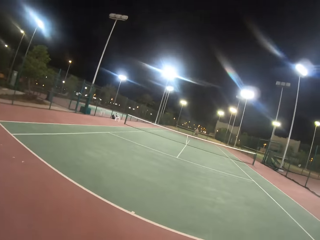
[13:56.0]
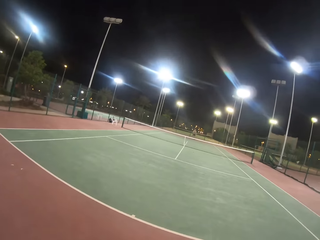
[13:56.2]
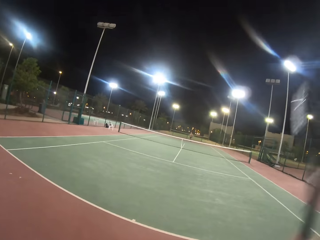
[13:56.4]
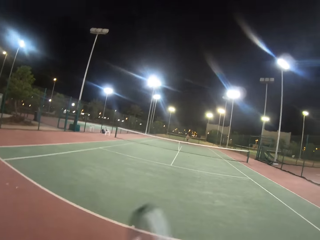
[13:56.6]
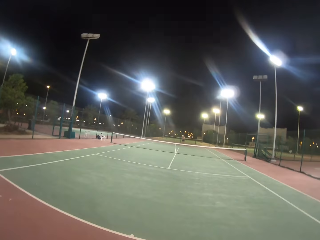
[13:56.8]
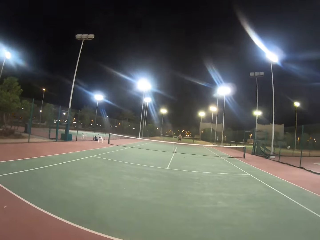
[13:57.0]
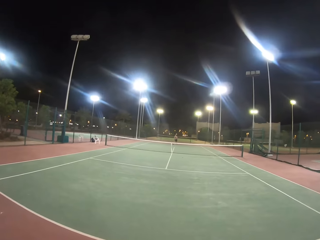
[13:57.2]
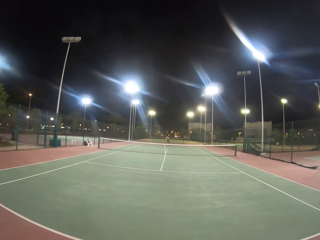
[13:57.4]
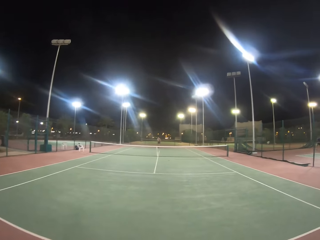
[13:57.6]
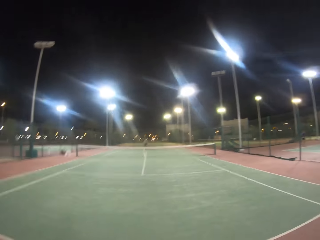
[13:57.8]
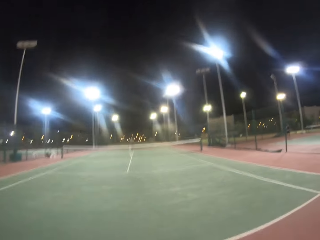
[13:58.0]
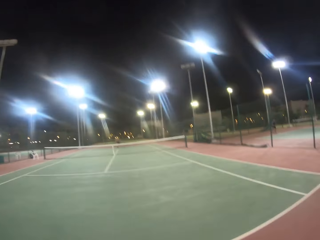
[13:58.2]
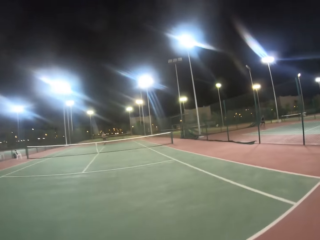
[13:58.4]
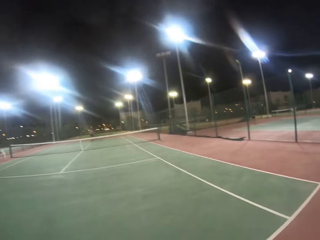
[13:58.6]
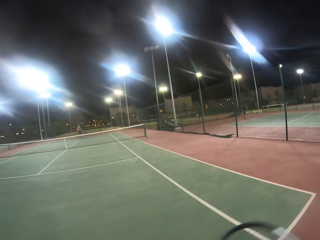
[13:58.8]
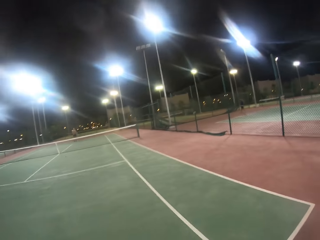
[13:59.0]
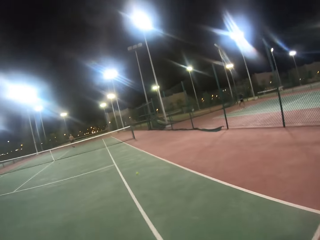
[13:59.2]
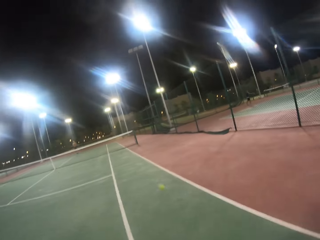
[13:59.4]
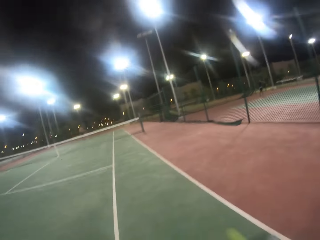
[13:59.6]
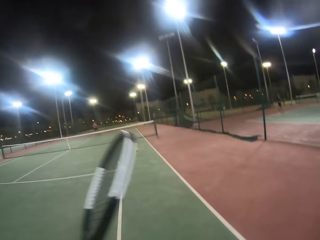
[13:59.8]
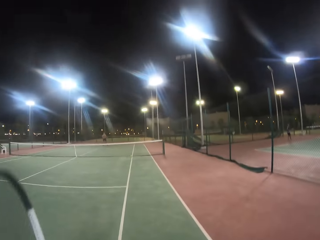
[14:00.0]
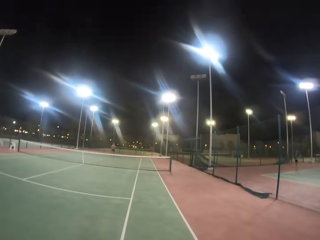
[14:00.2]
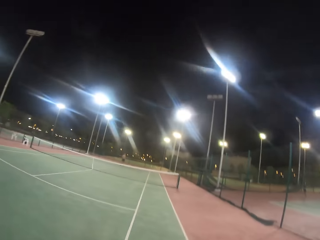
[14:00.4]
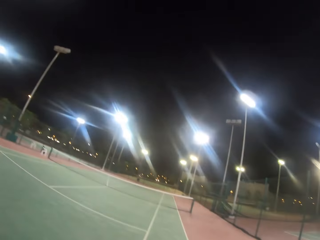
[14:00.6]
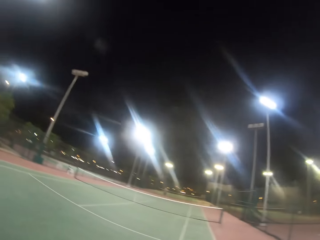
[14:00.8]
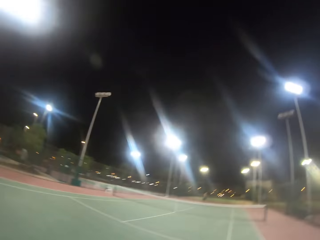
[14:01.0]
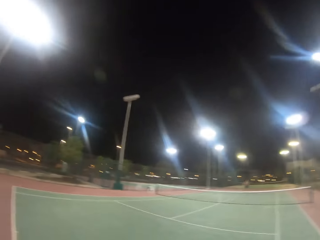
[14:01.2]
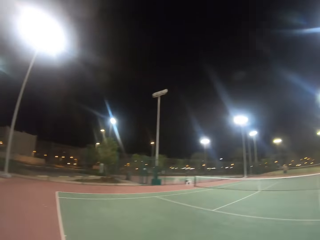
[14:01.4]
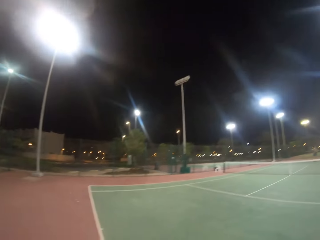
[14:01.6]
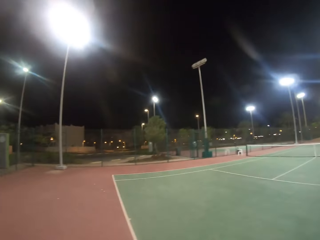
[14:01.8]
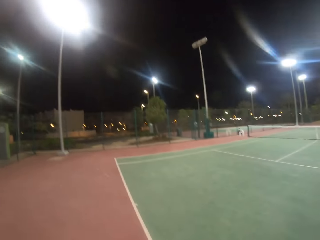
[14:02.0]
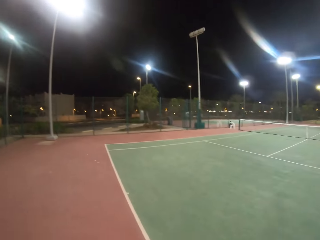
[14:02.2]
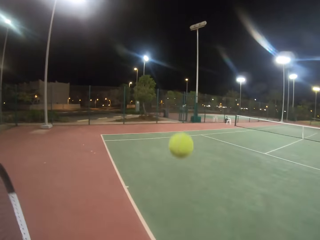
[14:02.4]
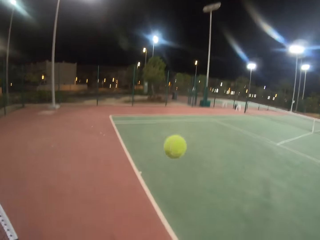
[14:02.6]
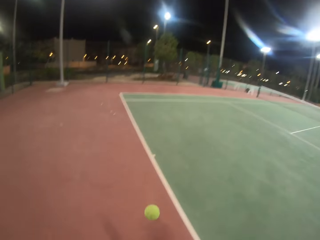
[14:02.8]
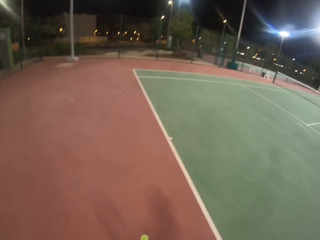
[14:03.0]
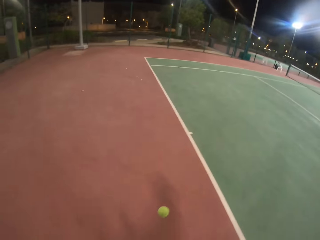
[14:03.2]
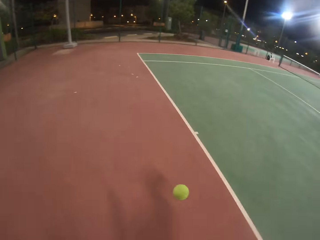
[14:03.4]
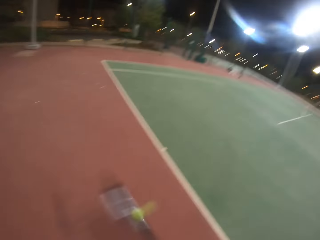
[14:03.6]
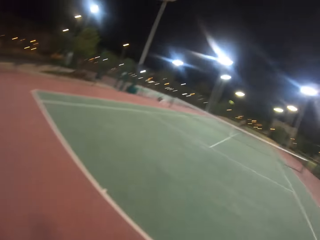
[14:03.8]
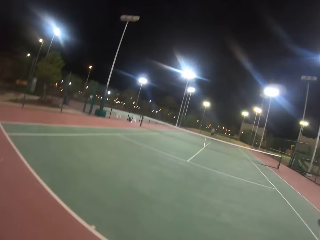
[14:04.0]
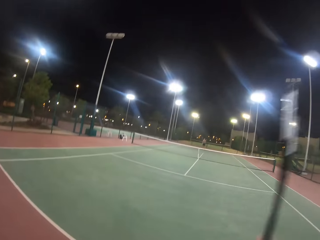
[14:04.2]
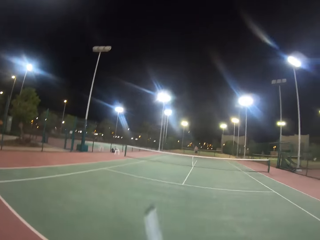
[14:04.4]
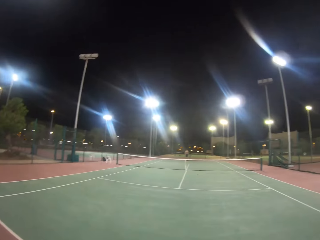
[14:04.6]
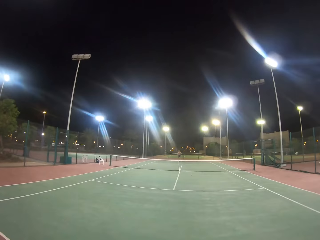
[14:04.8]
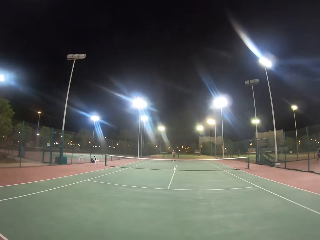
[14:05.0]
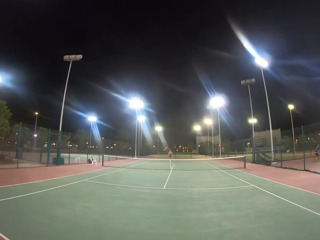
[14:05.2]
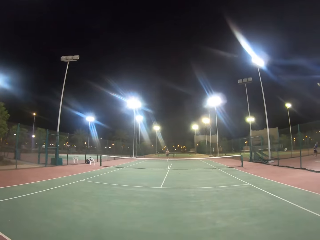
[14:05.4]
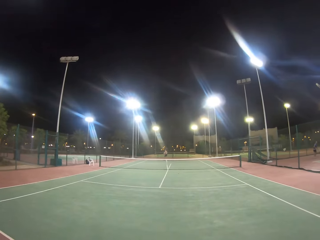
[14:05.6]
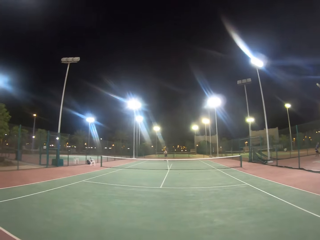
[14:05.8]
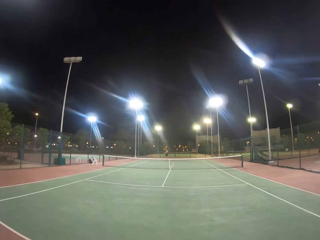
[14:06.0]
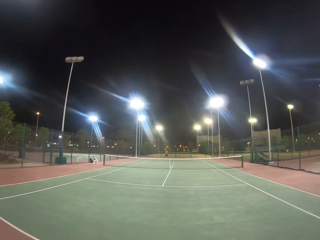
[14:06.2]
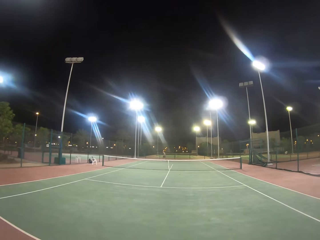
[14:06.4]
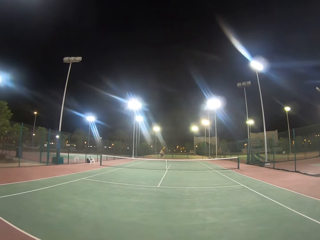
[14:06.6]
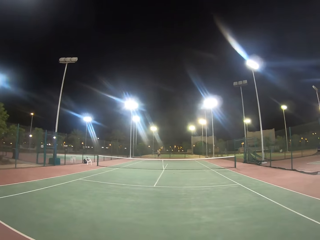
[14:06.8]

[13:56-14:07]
The camera wearer moves a racket. A man hits the ball with the racket. The camera wearer hits the ball with the racket. They walk on the playground, look around the badminton court, and hit the ball with the racket.

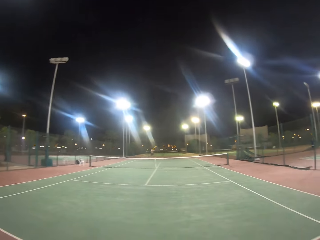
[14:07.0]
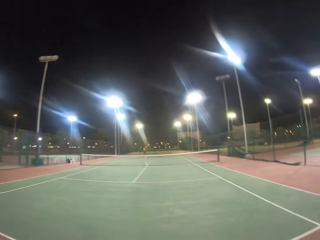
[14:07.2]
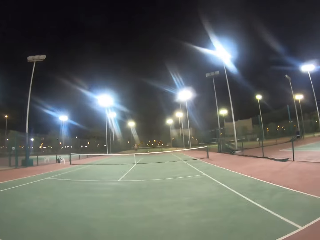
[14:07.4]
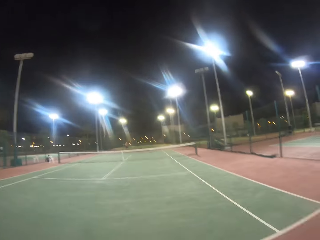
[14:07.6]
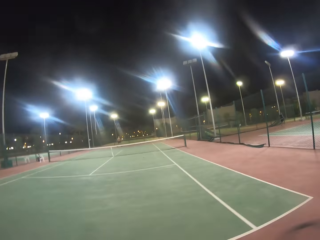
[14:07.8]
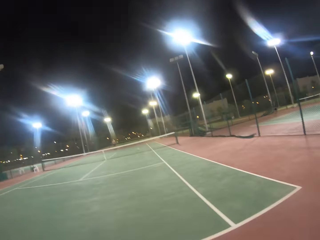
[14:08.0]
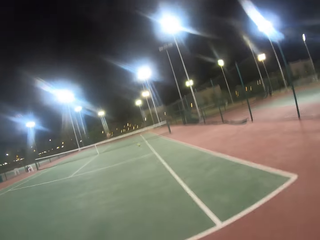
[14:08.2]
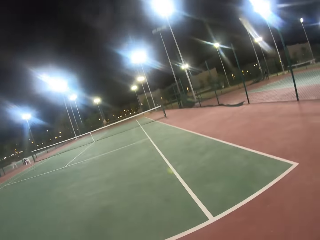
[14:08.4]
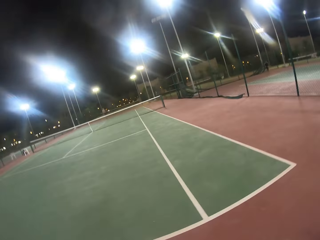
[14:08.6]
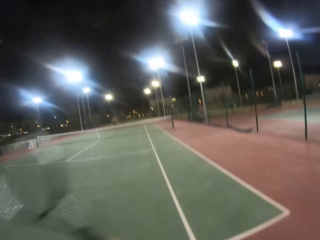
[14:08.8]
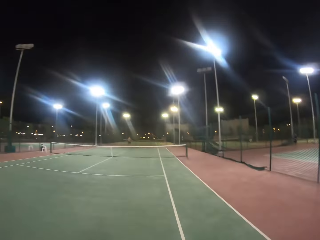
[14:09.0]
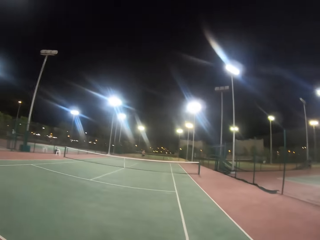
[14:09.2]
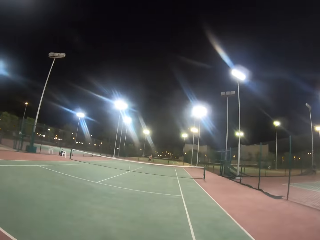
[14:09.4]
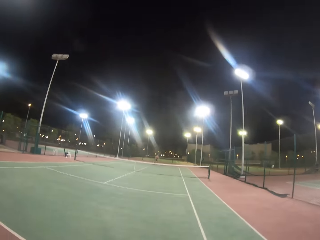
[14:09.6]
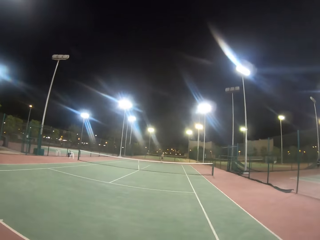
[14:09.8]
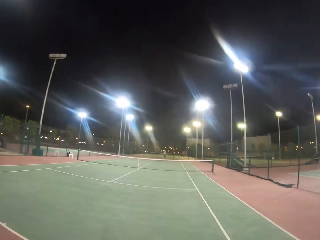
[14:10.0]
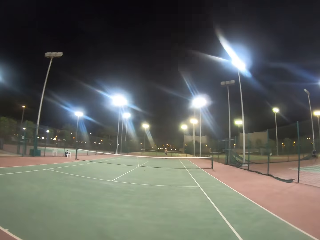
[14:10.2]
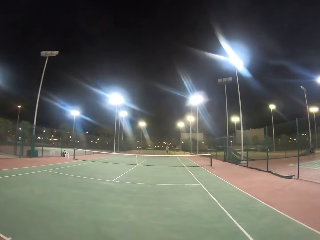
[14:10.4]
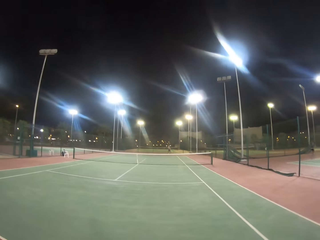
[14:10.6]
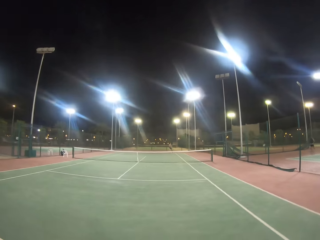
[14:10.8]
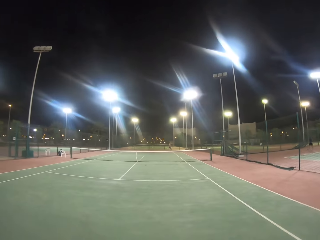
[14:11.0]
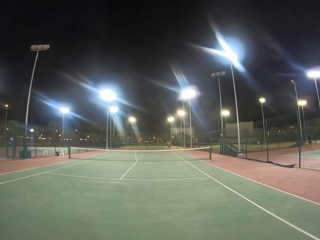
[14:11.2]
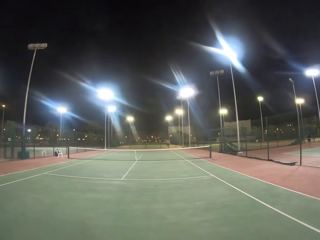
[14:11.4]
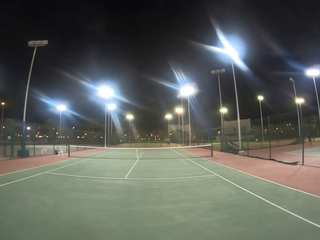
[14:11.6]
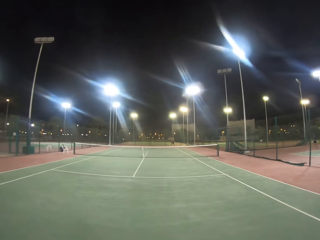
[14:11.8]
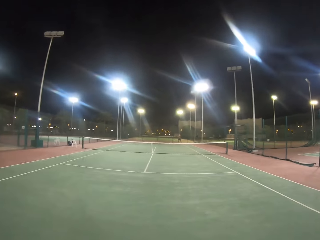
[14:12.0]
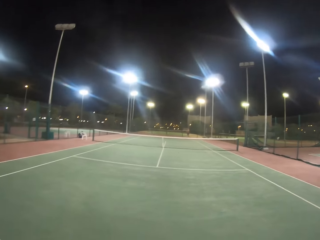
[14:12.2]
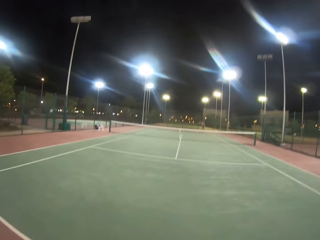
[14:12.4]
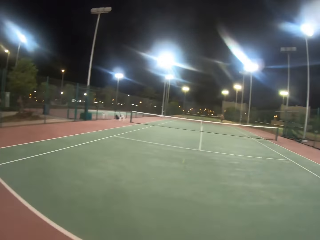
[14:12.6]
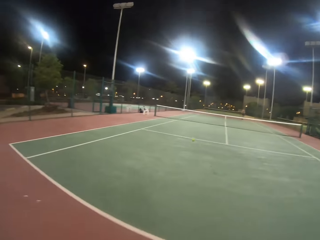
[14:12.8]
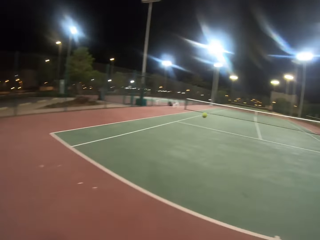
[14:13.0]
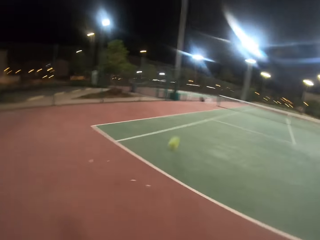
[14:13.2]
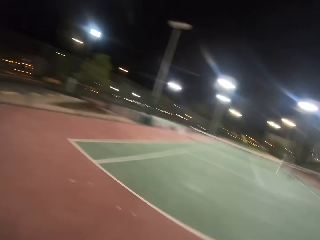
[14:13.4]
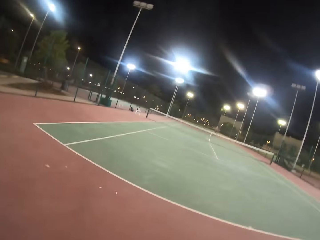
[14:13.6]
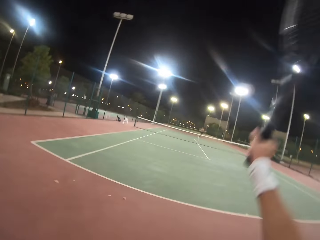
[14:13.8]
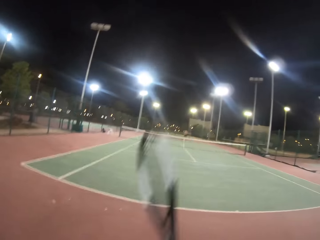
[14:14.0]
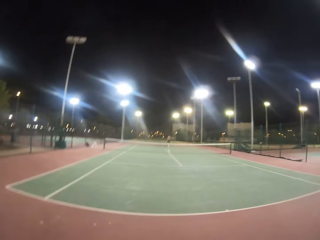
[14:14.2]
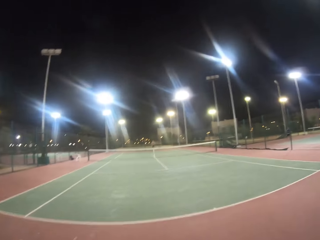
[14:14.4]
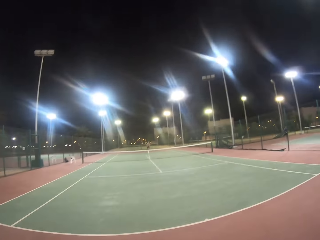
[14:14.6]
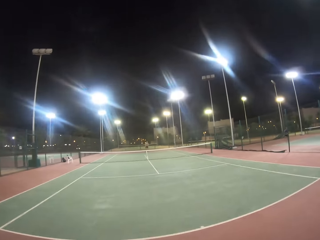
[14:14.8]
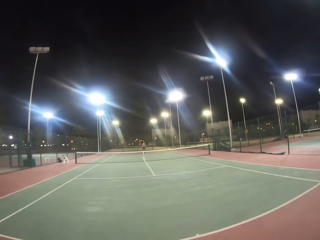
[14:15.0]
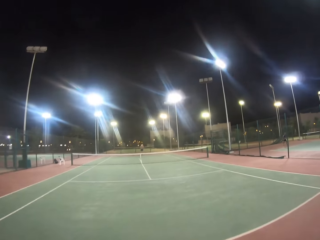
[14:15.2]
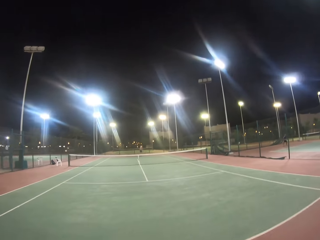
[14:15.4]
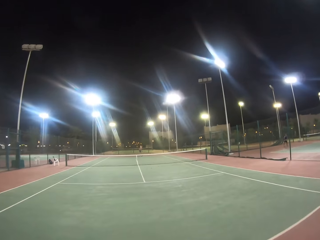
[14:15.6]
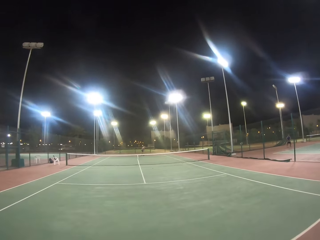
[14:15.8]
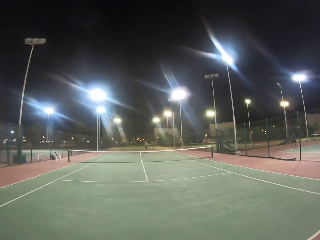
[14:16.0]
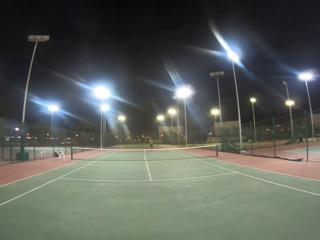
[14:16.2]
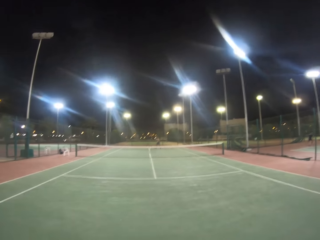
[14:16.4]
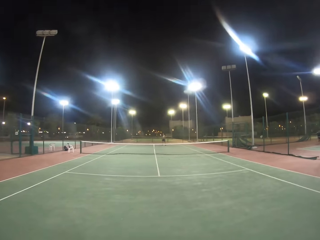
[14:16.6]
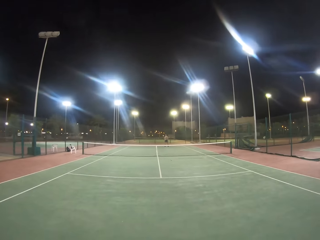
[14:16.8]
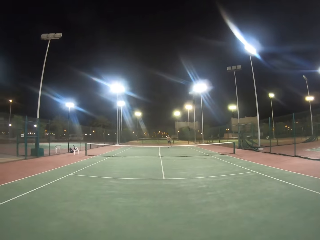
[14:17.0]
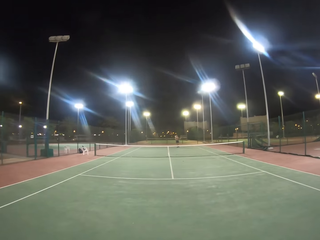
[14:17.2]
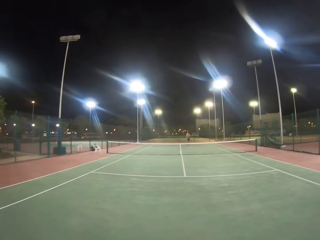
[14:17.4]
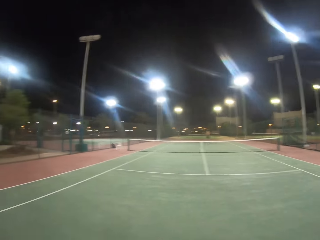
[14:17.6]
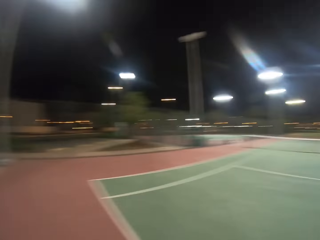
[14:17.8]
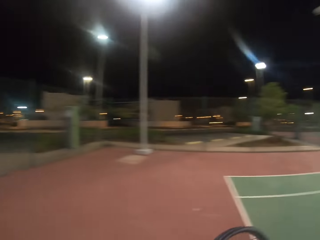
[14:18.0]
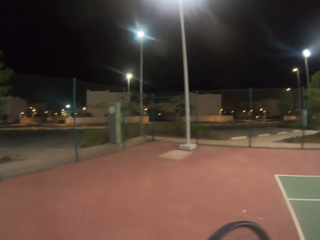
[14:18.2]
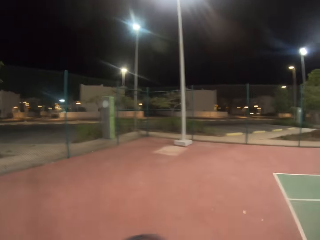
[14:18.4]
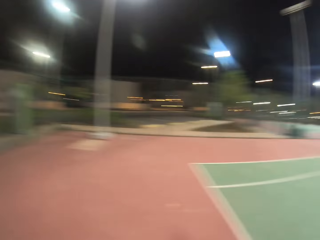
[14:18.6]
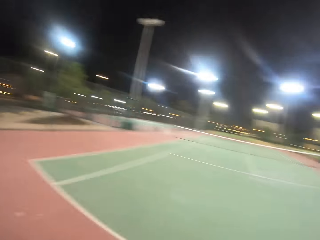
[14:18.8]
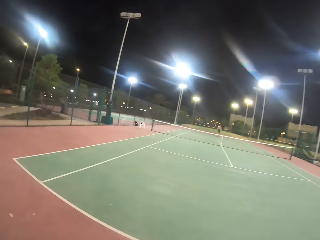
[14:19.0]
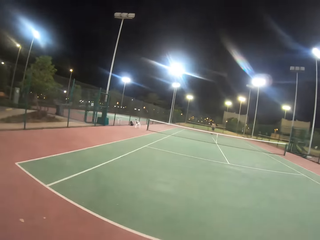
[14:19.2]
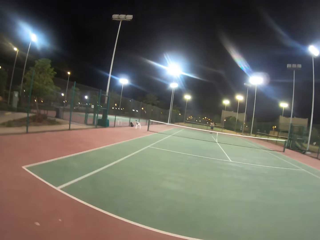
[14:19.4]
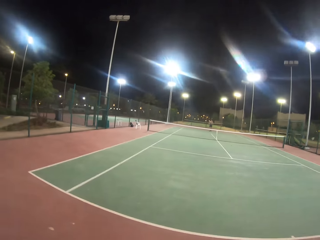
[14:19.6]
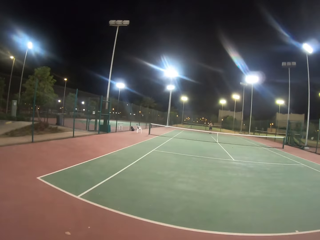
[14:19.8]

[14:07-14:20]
A man hits the ball with the racket. The camera wearer hits the ball with the racket. The man hits the ball with the racket. The camera wearer hits the ball with the racket and walks on the playground. The man hits the ball with the racket. The camera wearer hits the ball with the racket and walks on the playground. The man hits the ball with the racket.
